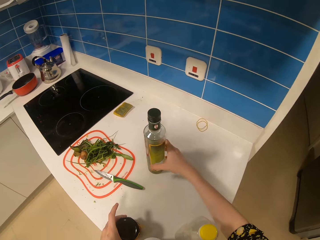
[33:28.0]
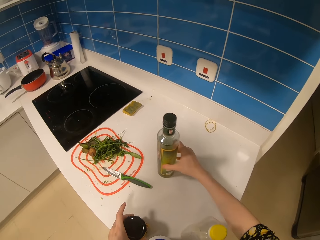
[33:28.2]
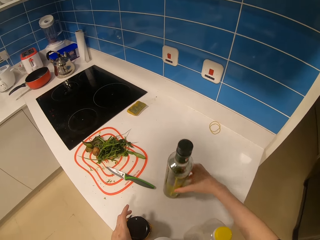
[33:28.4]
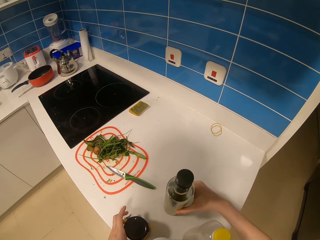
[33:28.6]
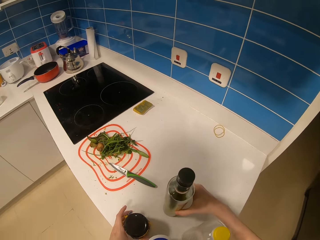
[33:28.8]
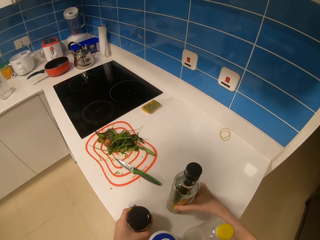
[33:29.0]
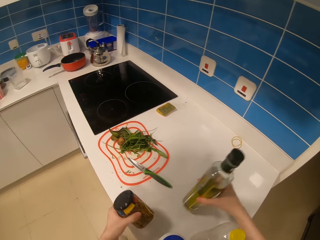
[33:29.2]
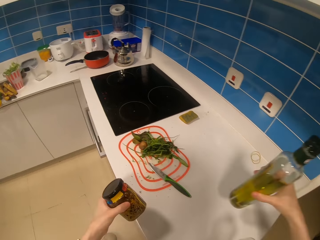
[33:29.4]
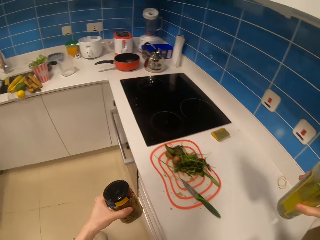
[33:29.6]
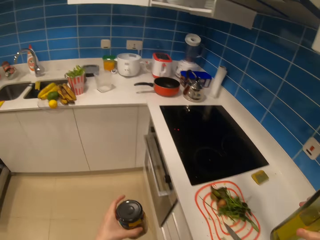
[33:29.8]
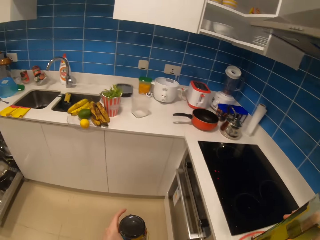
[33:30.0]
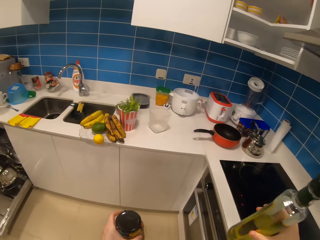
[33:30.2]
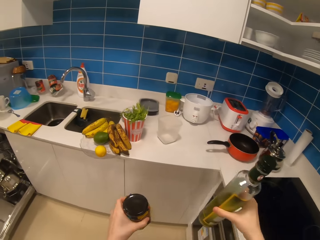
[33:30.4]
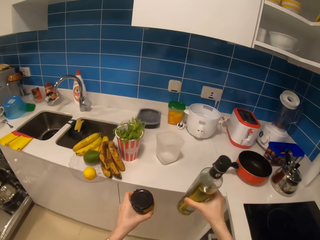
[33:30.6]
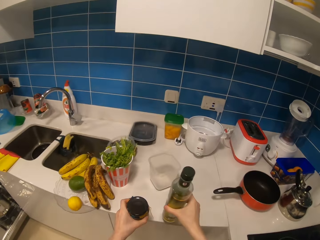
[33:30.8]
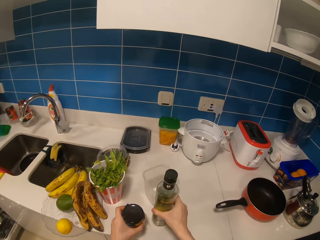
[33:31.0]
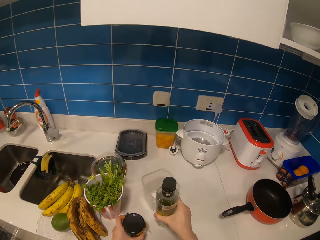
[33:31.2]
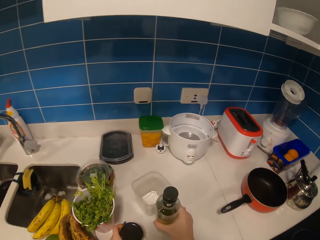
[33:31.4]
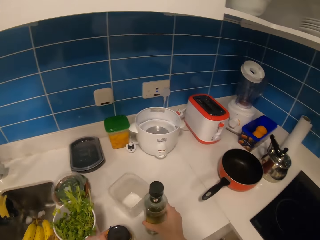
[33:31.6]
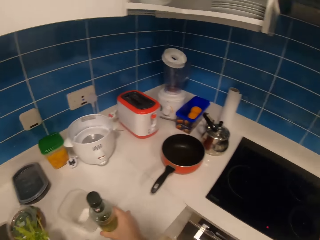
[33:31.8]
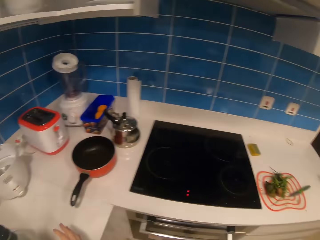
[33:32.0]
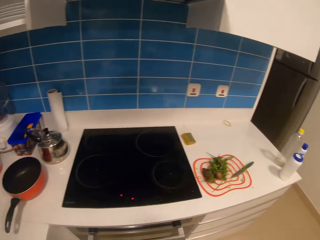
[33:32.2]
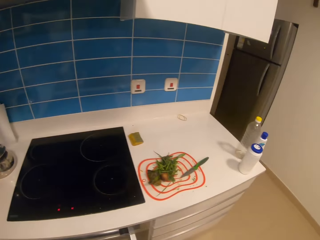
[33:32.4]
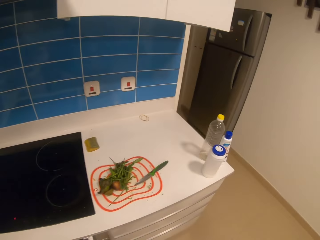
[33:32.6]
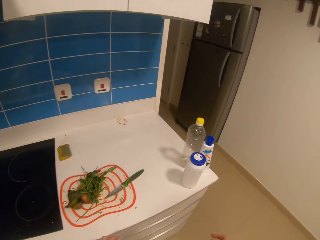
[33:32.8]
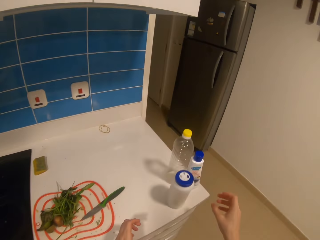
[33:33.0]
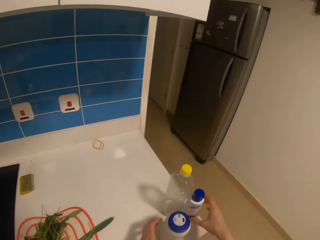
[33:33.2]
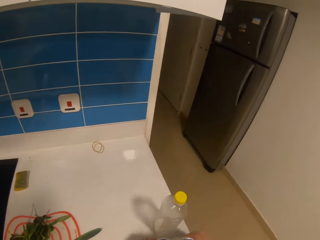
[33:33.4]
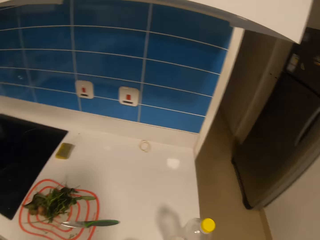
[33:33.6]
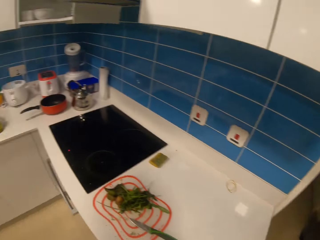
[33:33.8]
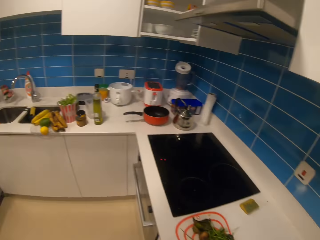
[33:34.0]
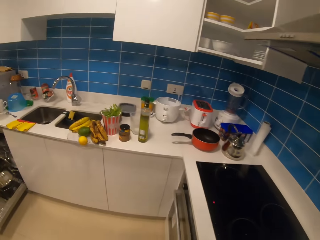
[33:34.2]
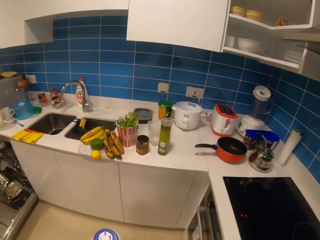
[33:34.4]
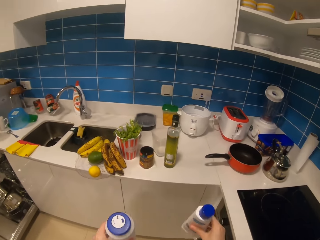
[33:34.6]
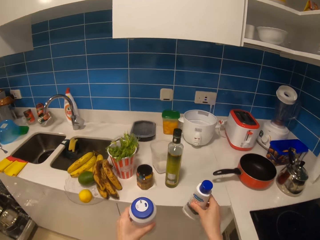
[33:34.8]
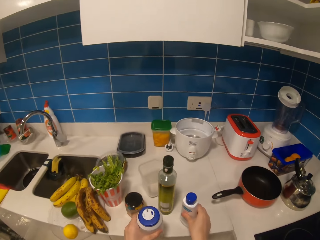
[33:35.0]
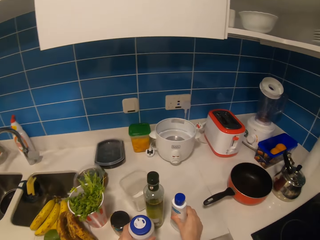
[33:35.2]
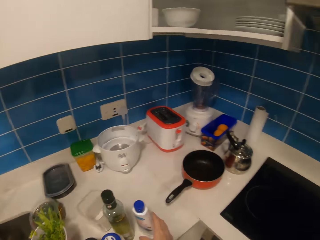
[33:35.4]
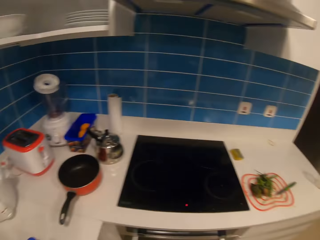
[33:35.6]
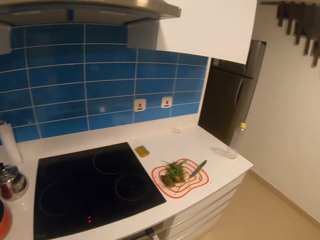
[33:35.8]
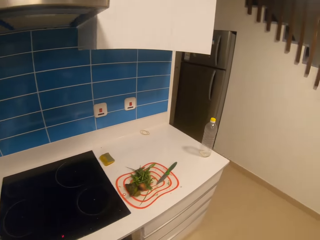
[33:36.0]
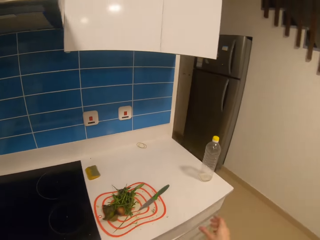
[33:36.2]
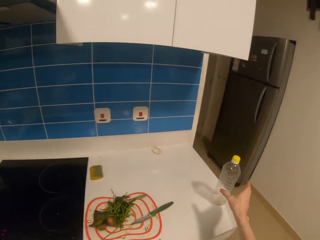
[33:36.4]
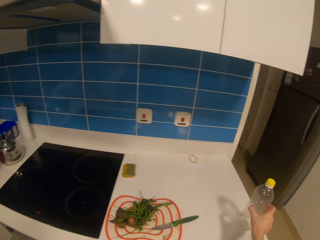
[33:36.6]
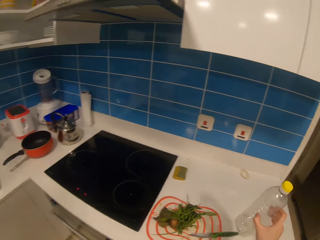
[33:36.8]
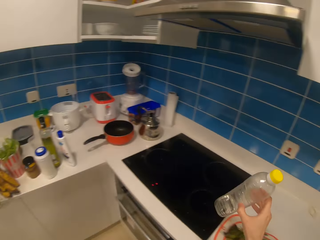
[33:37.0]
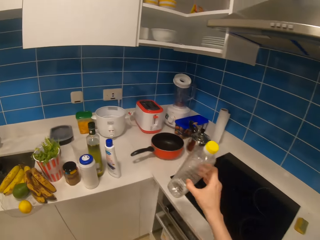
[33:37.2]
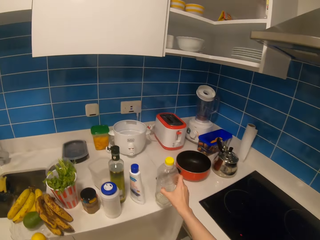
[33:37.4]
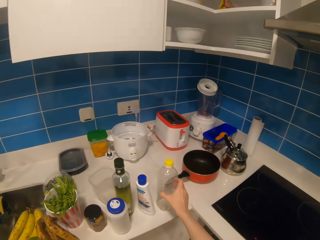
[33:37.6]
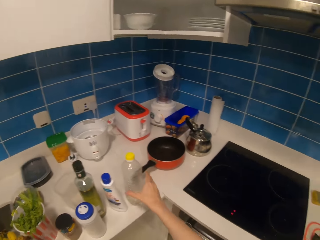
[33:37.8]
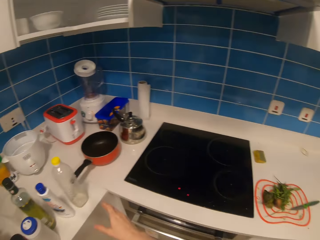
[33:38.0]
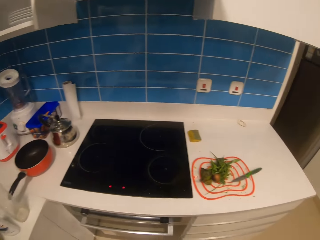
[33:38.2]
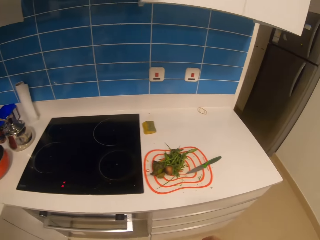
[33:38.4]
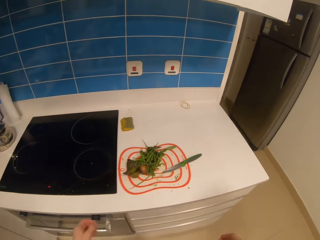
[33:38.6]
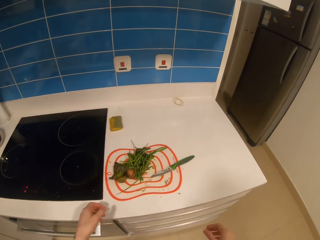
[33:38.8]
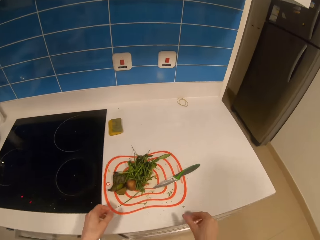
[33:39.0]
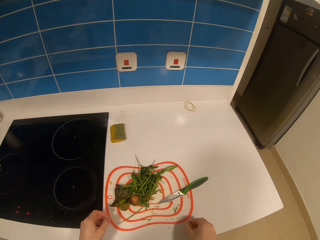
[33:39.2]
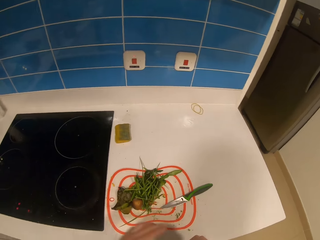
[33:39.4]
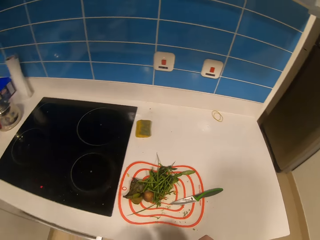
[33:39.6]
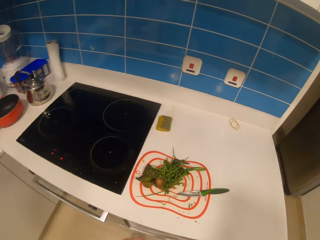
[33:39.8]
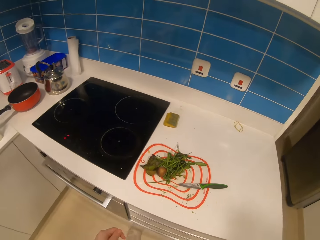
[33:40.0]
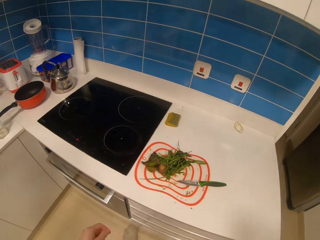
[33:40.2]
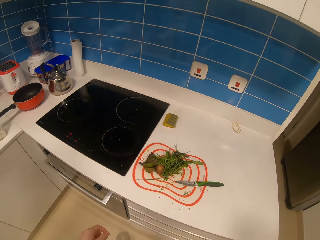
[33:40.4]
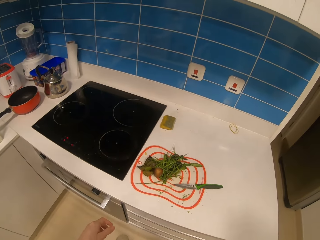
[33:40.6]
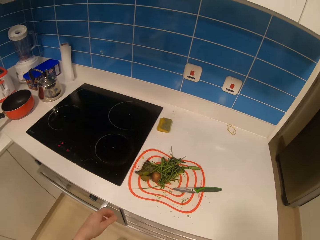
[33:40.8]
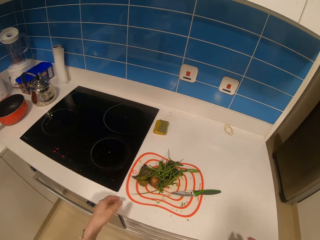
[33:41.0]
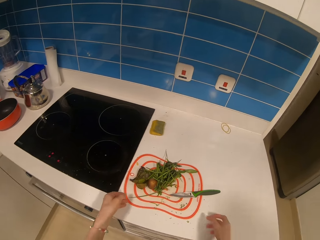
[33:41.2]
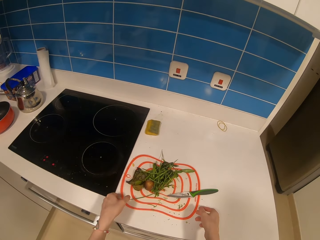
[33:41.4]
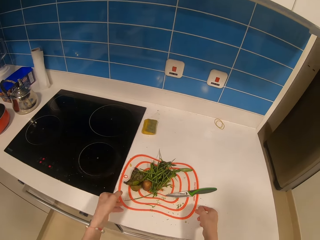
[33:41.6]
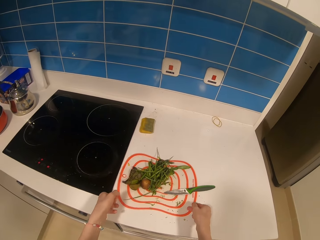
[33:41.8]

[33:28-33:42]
The camera wearer walks in the room. They place the bottles on the counter. They walk in the room. They pick the bottles. They walk in the room. They place the bottles on the counter. They walk in the room. They pick the bottle. They walk in the room. They place the bottle on the counter top. They walk in the room. They pick the chopping board. They walk in the room.

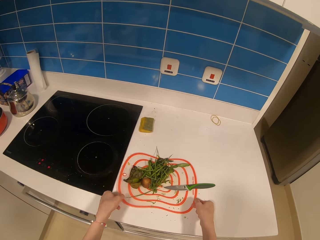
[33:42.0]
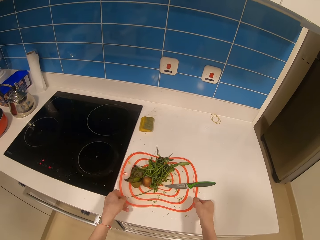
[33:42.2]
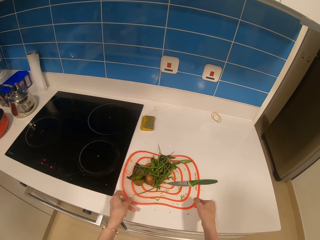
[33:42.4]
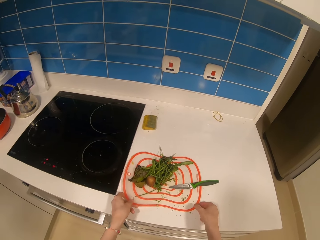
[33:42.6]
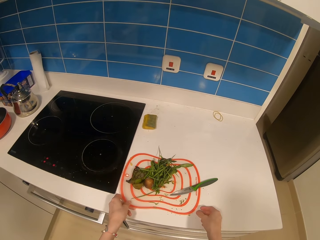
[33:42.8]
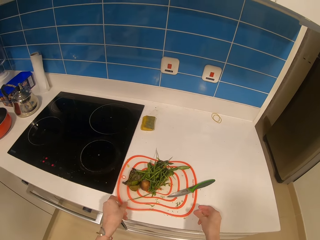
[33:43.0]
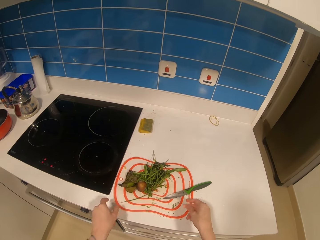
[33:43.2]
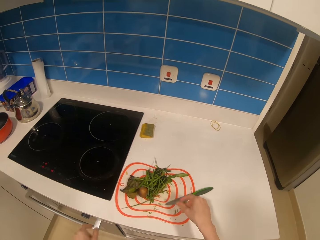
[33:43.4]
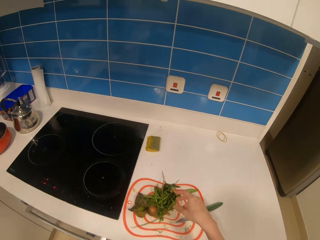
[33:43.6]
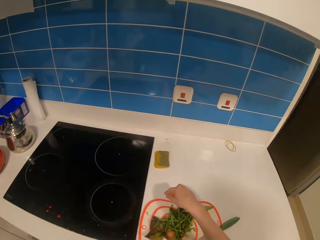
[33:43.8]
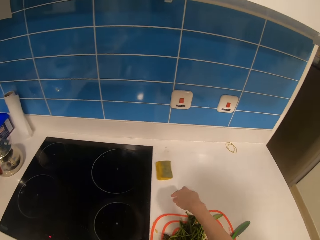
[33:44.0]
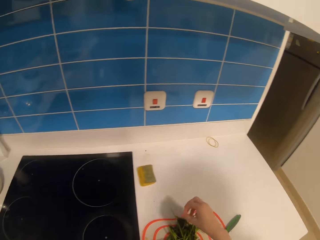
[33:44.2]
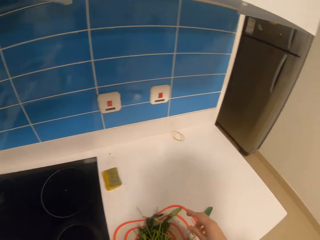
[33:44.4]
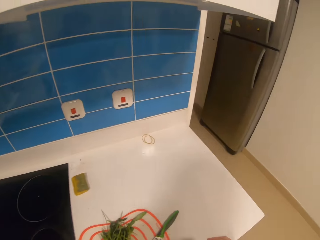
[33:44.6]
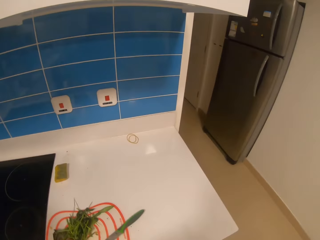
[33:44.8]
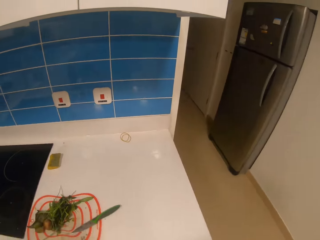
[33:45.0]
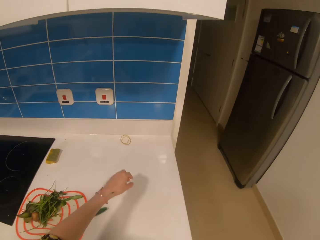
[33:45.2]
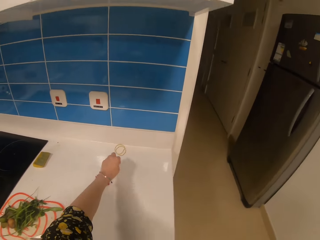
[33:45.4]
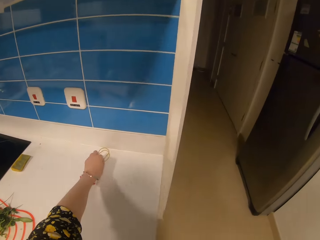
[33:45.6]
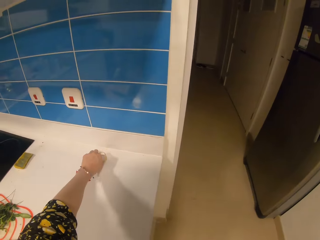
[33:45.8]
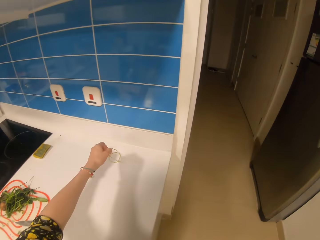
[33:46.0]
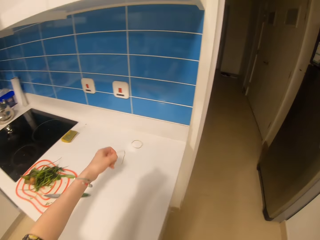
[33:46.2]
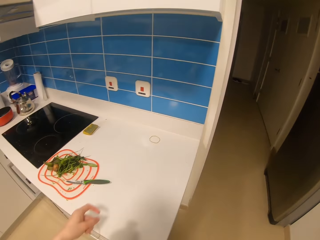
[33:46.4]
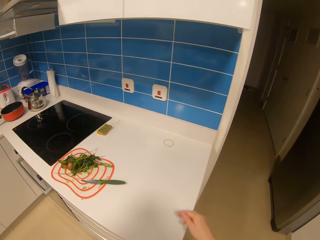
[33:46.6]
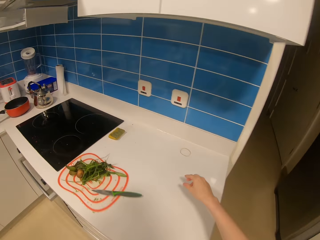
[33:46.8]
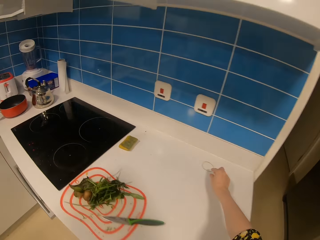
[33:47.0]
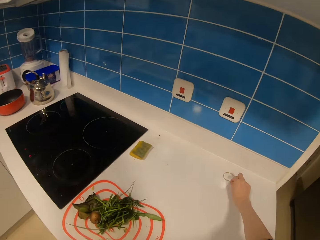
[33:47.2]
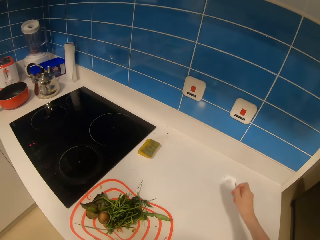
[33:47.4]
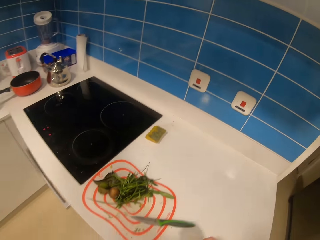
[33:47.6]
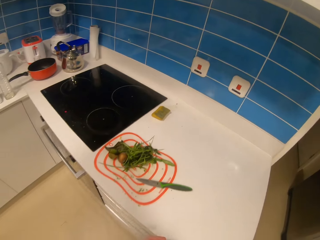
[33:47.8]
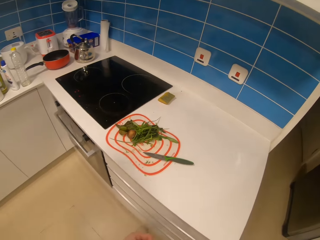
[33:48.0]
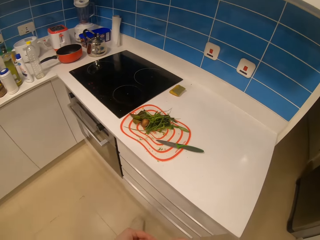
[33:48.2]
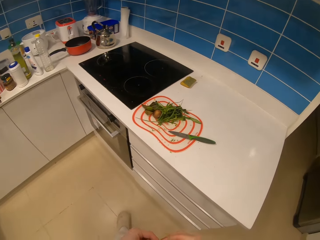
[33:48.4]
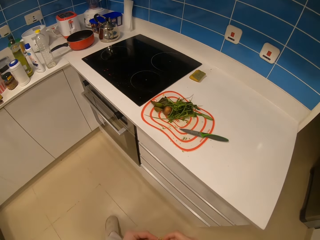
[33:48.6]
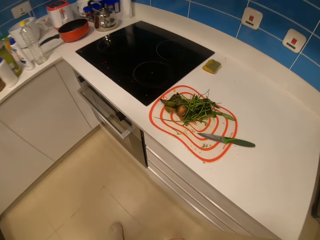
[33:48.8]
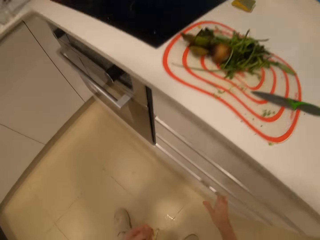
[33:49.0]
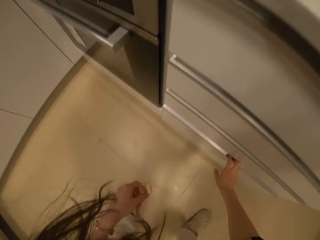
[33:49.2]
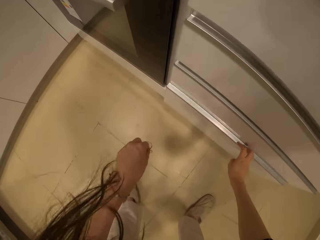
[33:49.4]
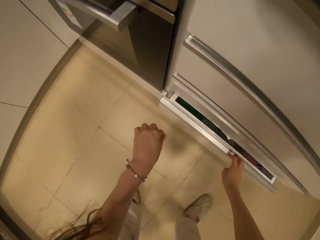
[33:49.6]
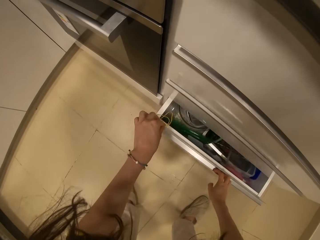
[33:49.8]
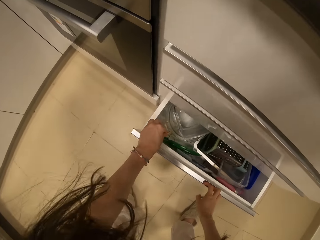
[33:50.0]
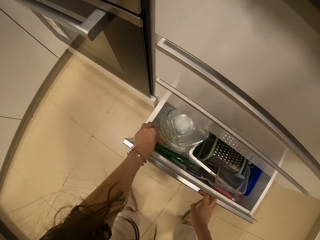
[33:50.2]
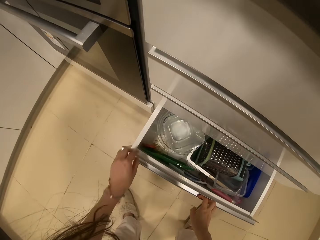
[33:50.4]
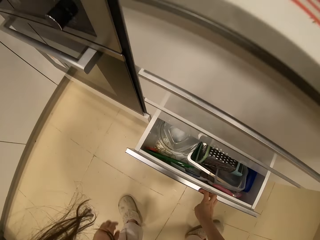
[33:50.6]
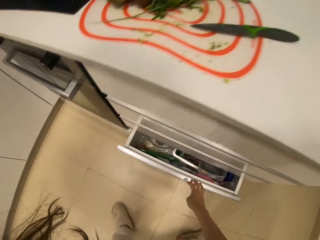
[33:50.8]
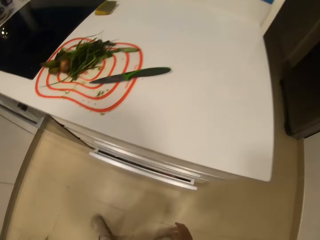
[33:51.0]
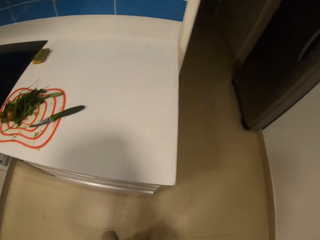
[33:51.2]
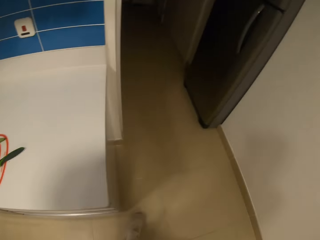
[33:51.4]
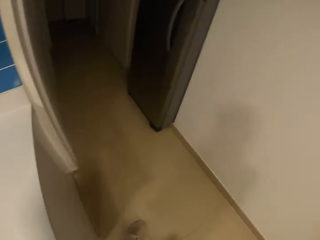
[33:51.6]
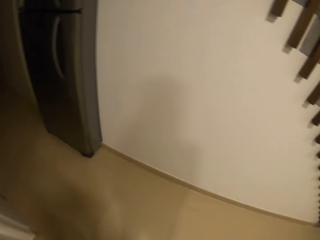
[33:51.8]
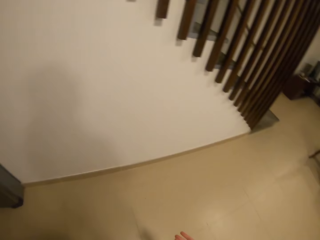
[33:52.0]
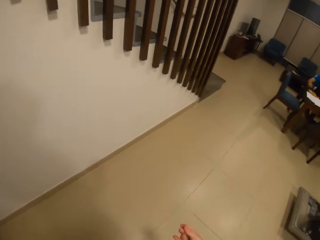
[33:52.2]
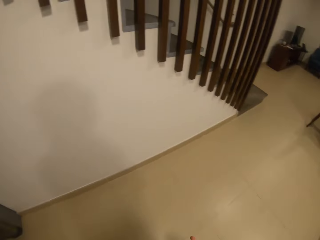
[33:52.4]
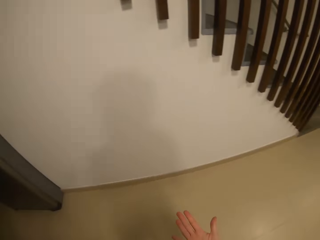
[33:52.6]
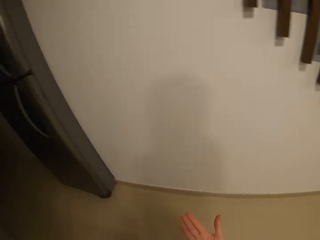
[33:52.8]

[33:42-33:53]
The camera wearer picks the chopping board. He lifts his hands from the chopping board. He walks in the room. He picks a rubber band. He walks in the room. He opens the drawer, puts the rubber band in the drawer and closes the drawer. He walks in the room.
